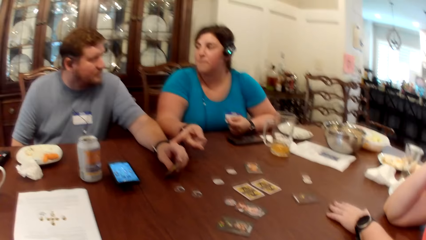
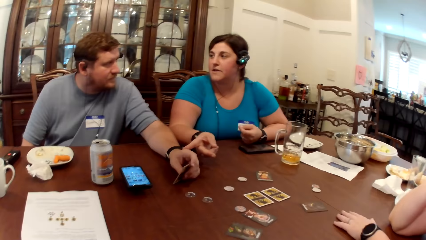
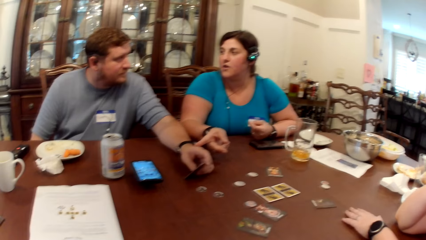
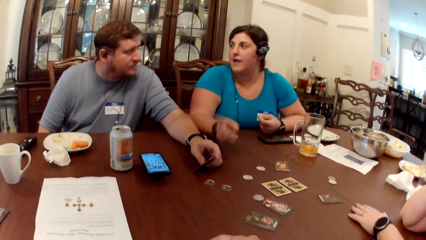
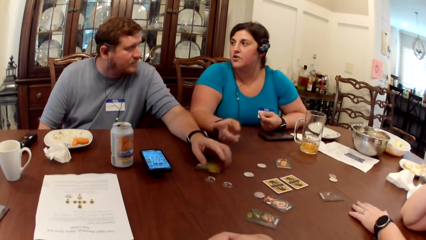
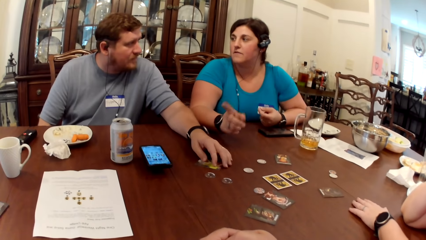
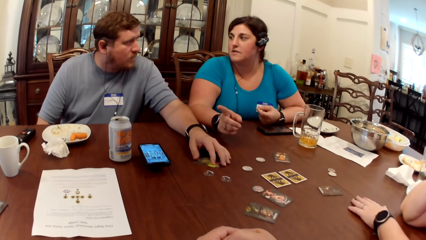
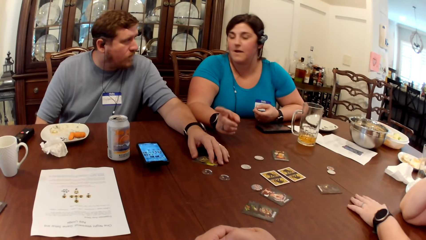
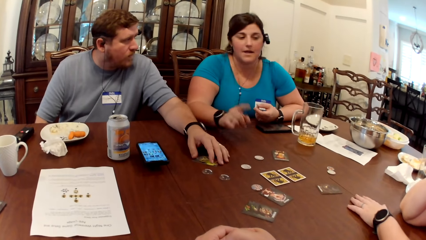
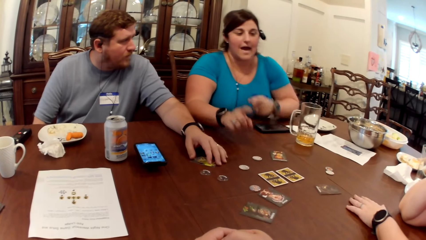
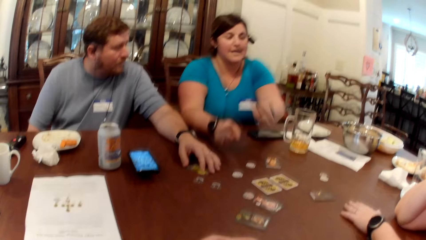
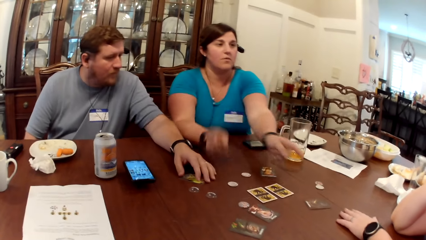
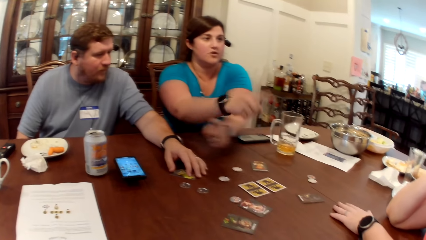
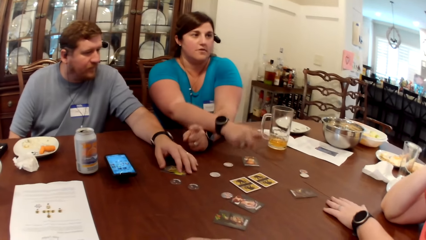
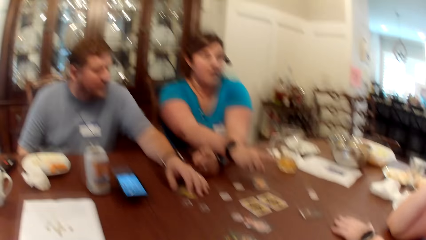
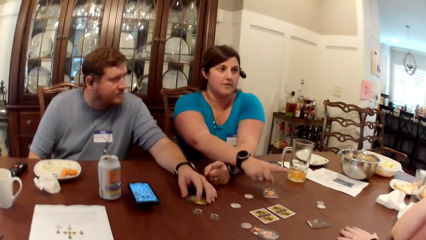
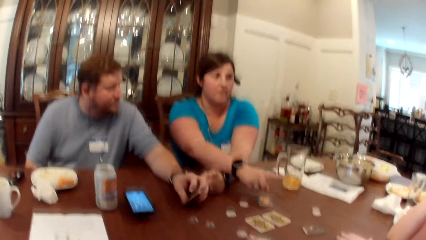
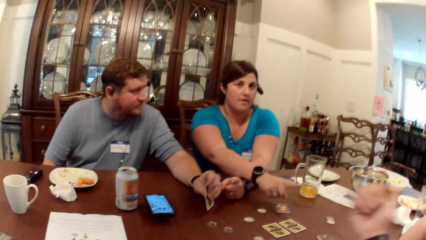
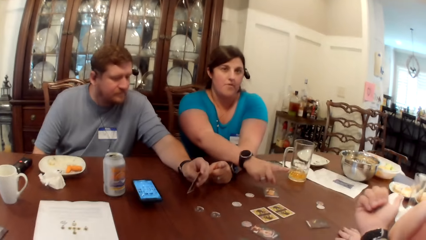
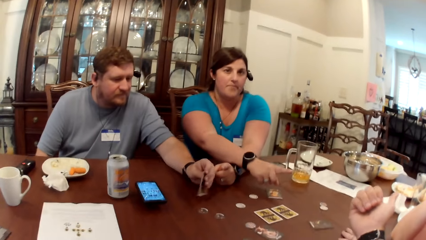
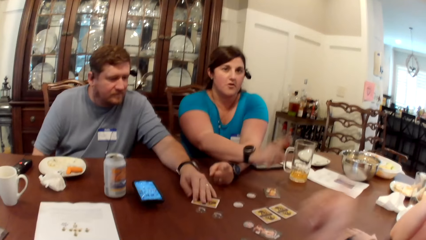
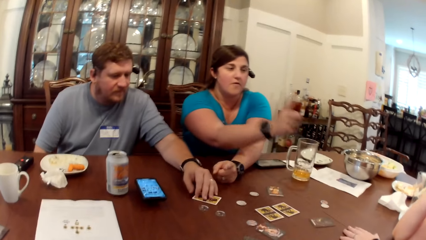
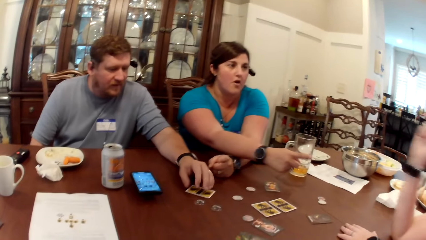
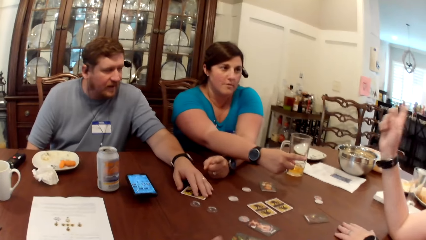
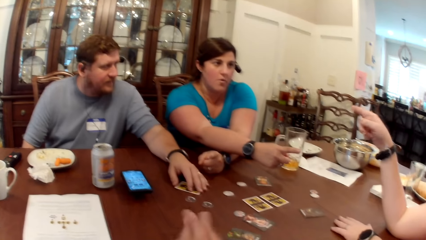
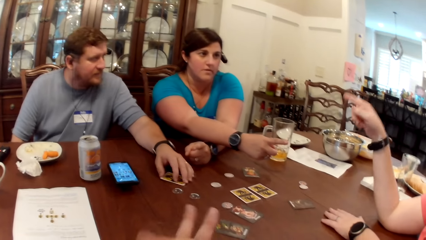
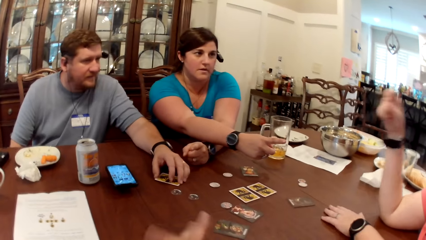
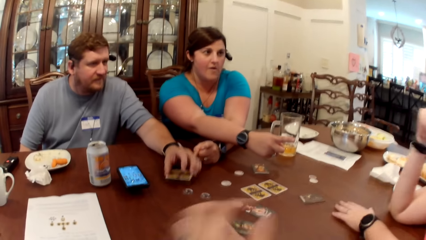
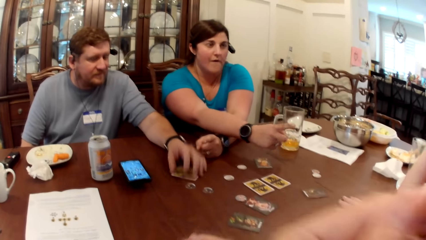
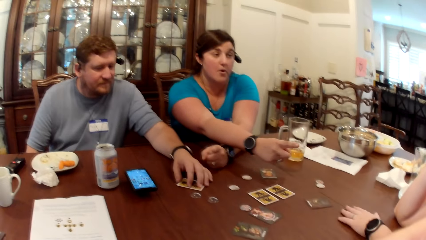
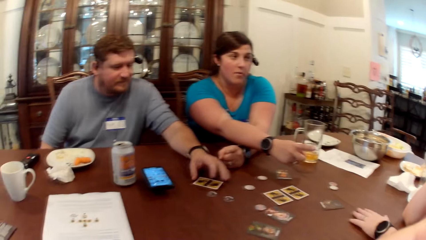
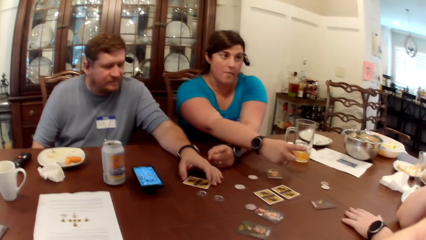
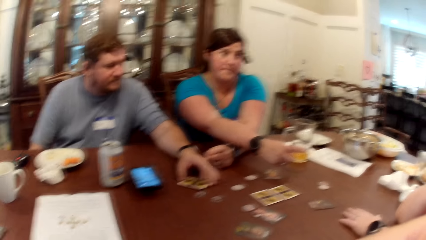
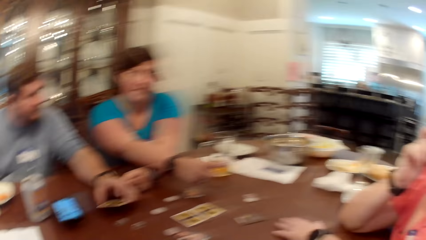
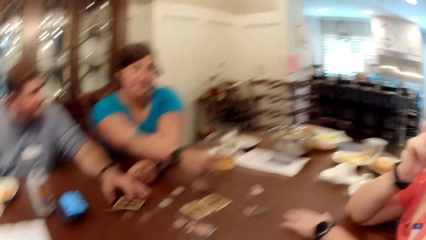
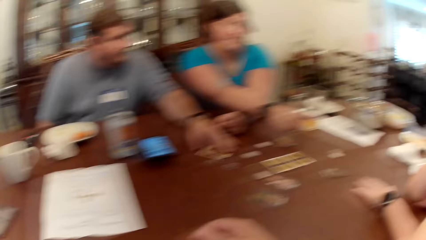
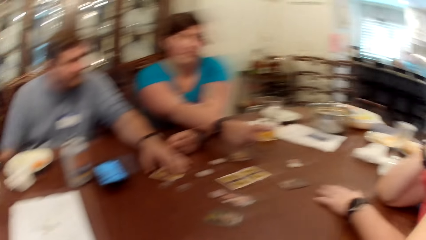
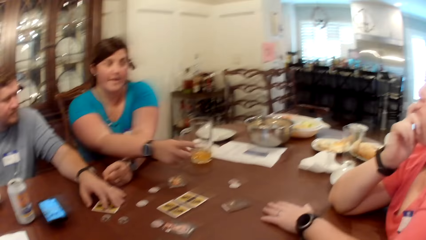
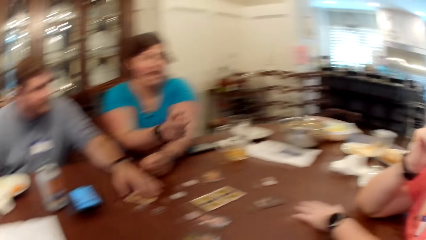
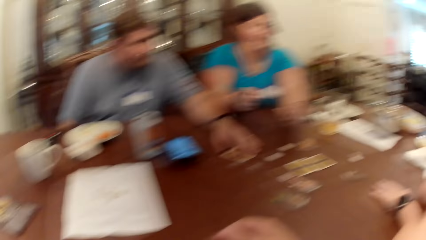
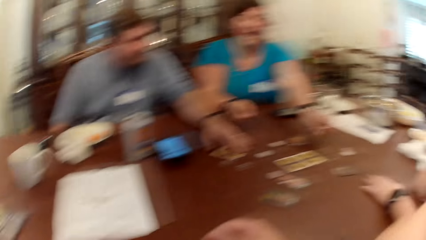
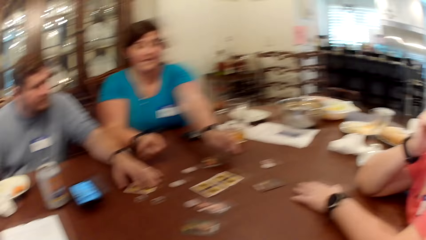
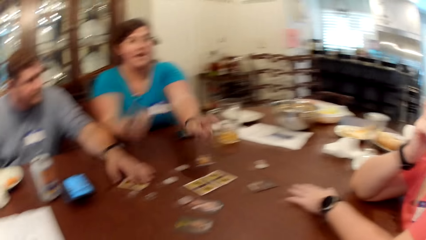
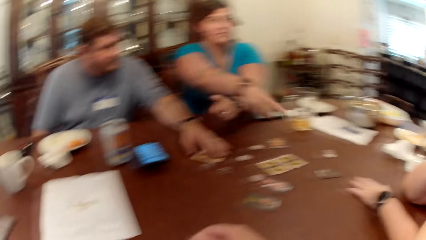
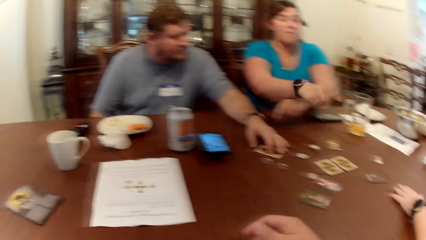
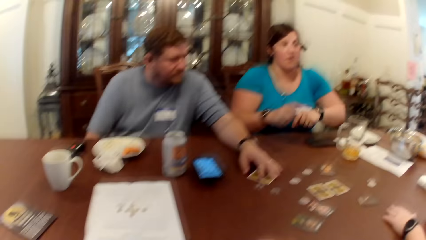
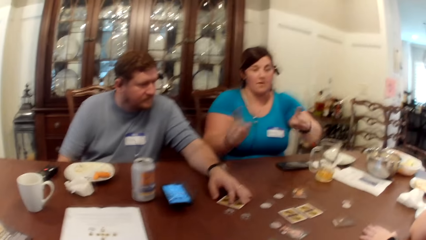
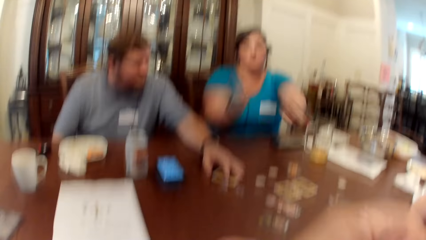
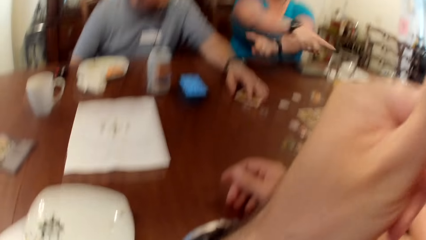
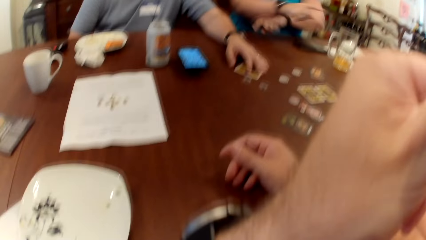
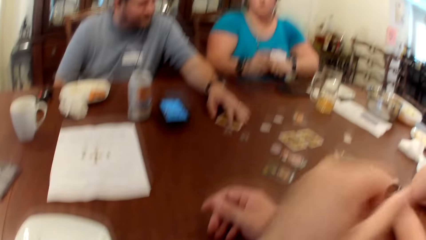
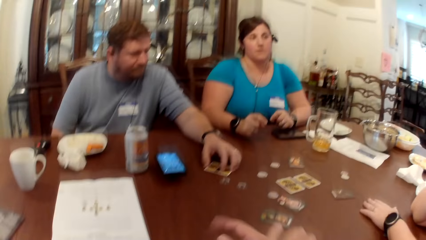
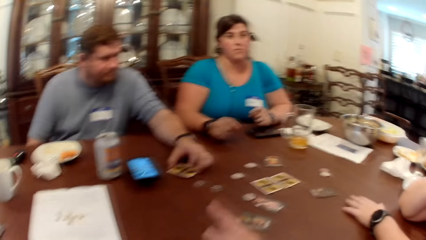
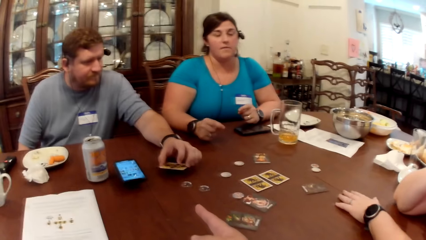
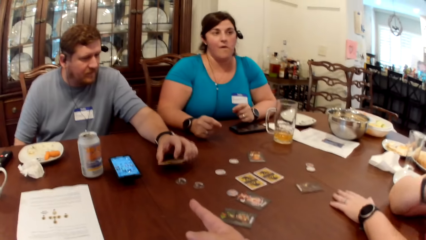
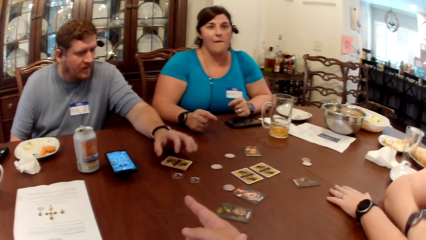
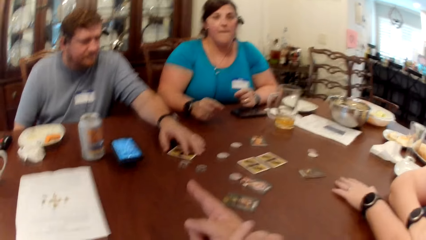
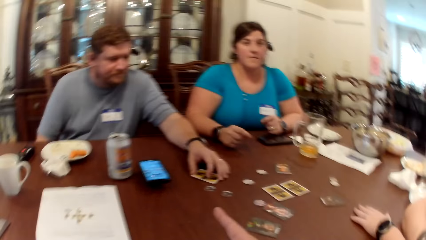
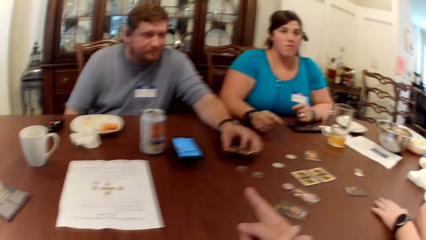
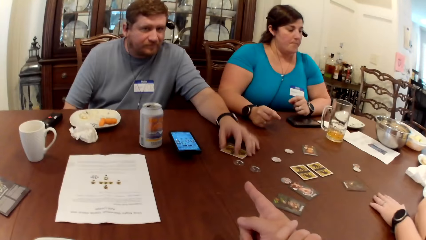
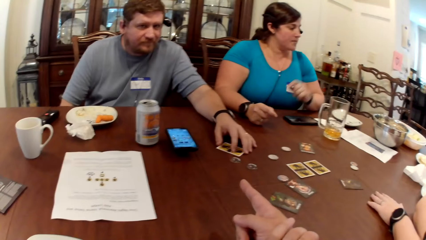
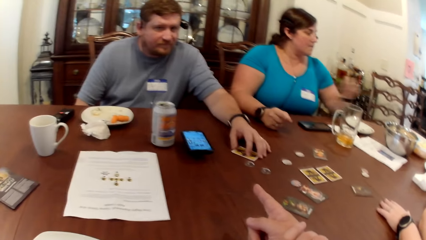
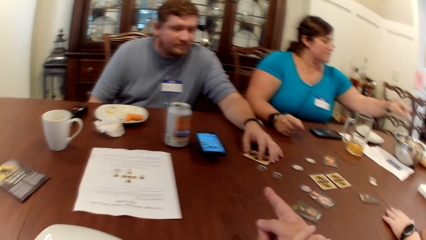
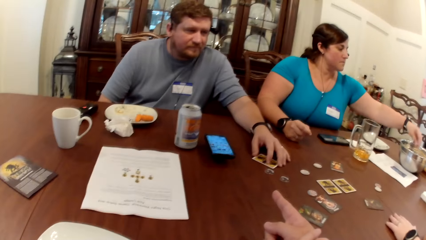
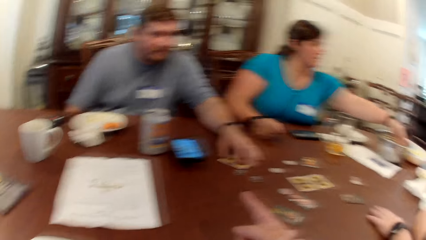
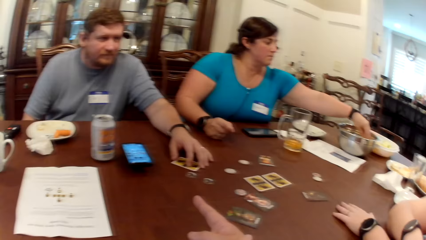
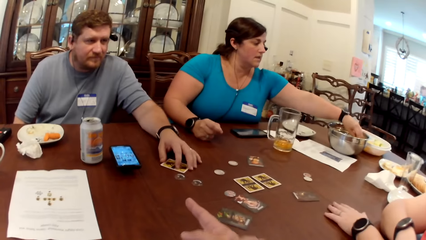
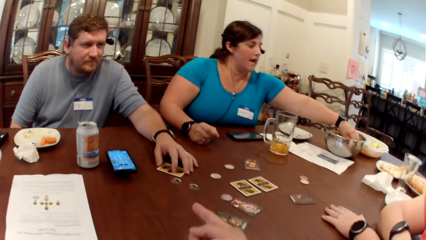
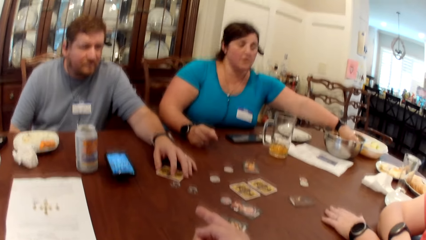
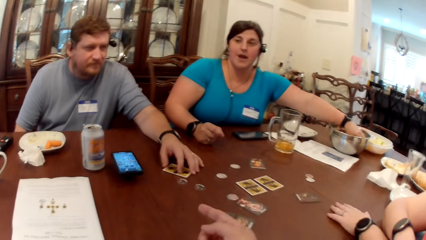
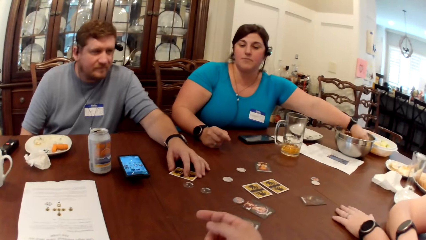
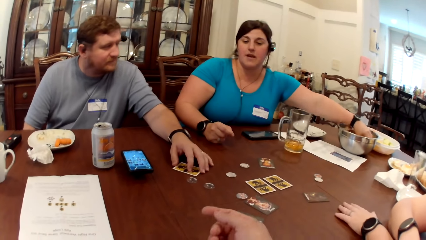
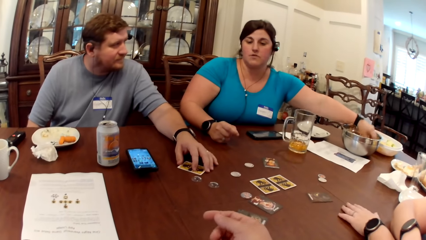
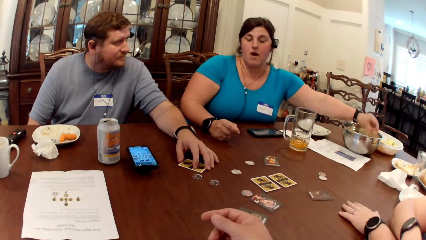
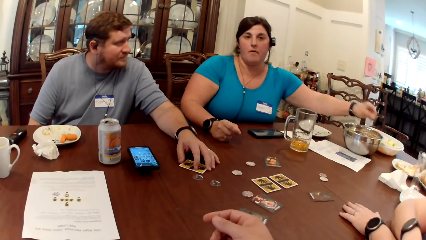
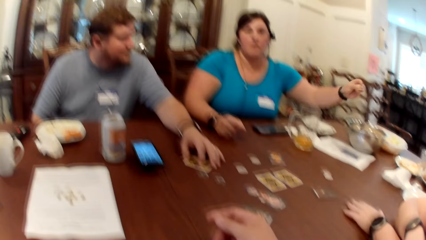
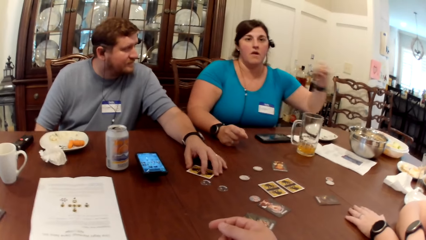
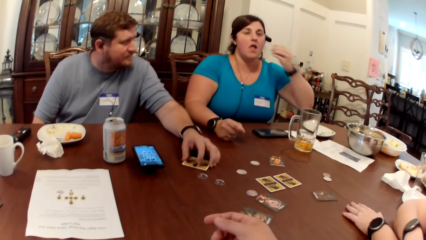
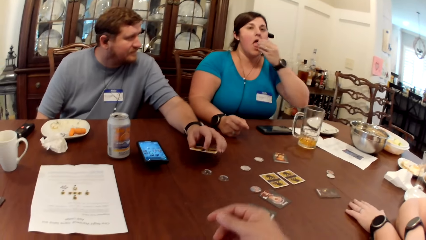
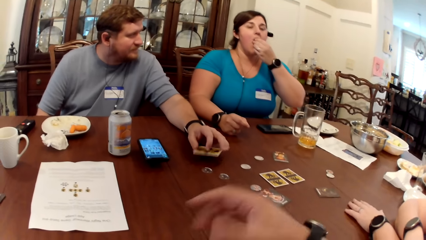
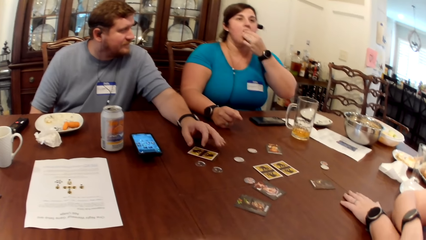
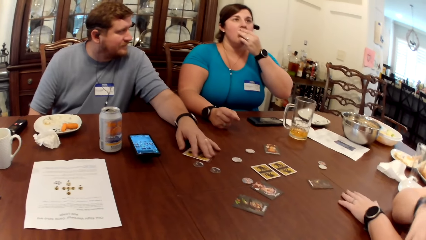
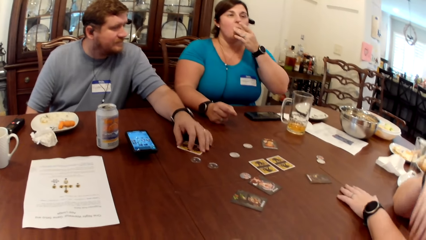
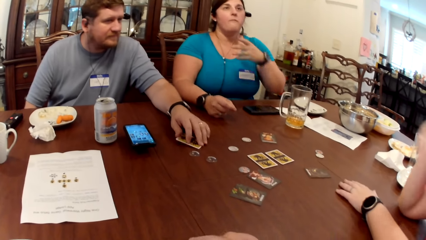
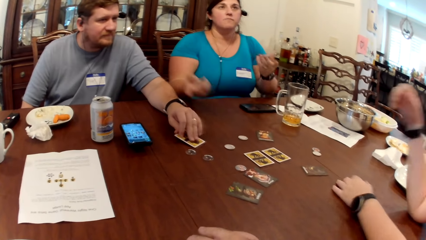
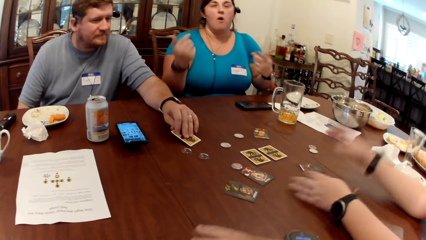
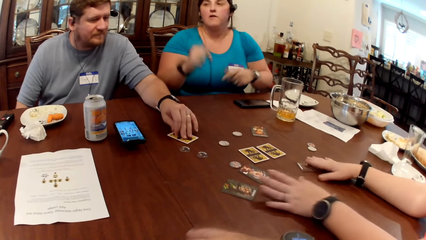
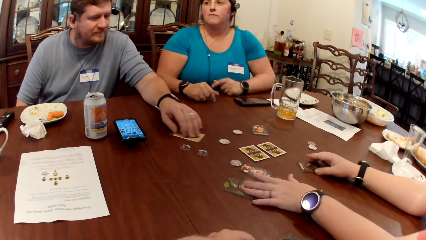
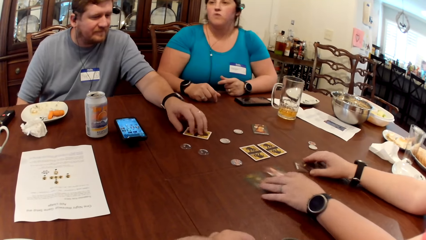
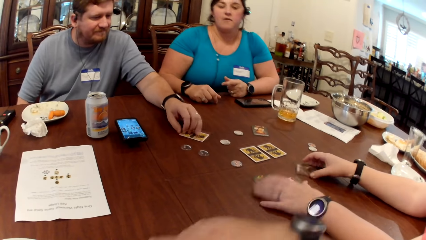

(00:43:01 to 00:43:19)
The camera wearer touches his face with his right hand. A woman picks a snack from the bowl on the table with her left hand. She eats the snack in her left hand.
